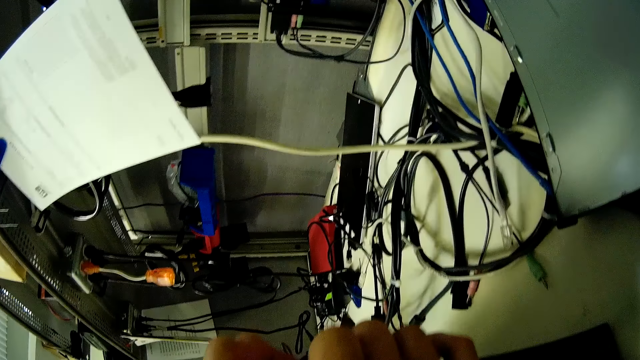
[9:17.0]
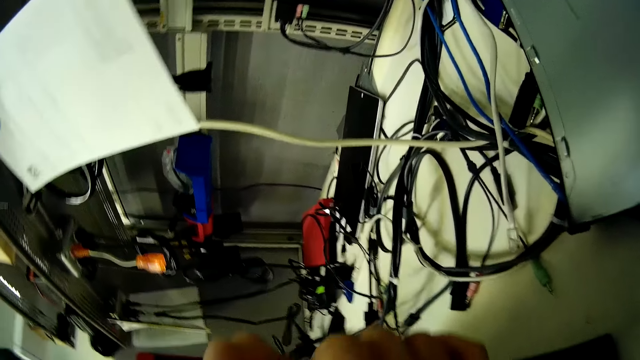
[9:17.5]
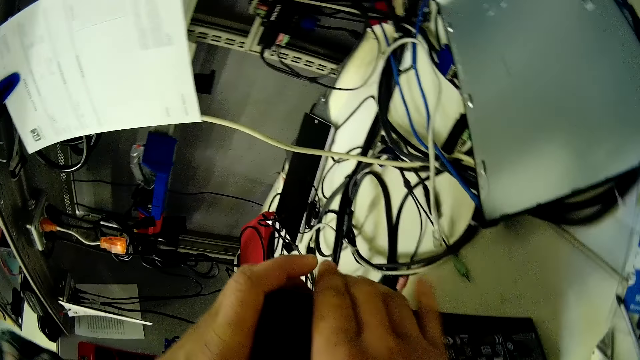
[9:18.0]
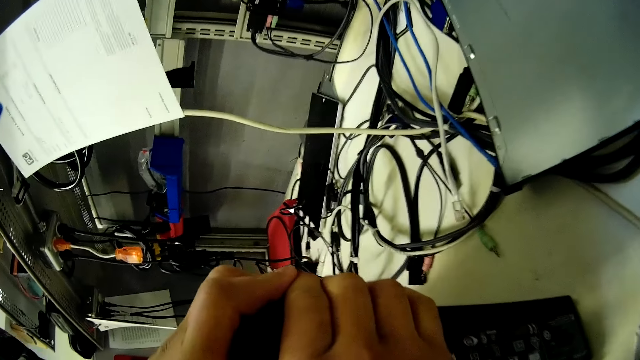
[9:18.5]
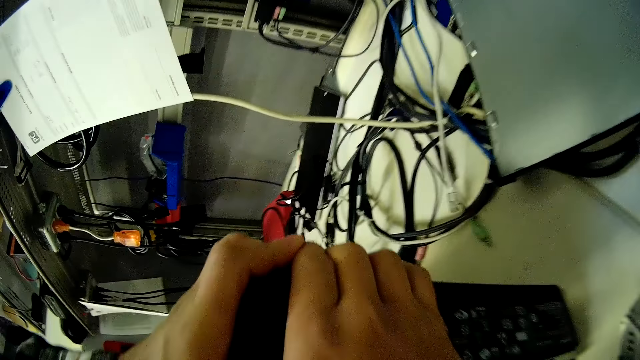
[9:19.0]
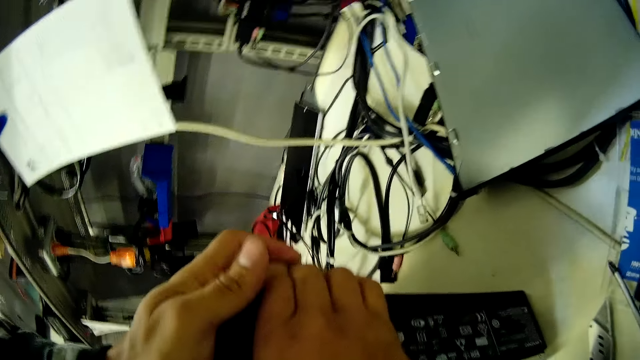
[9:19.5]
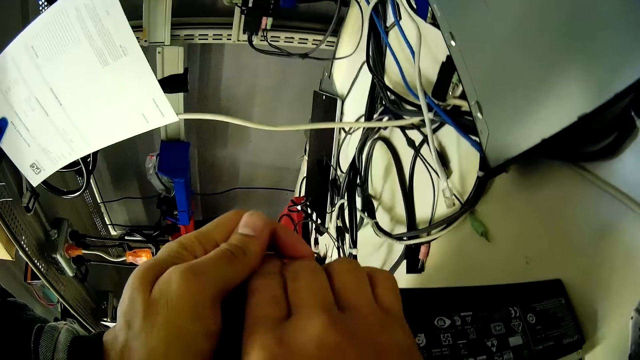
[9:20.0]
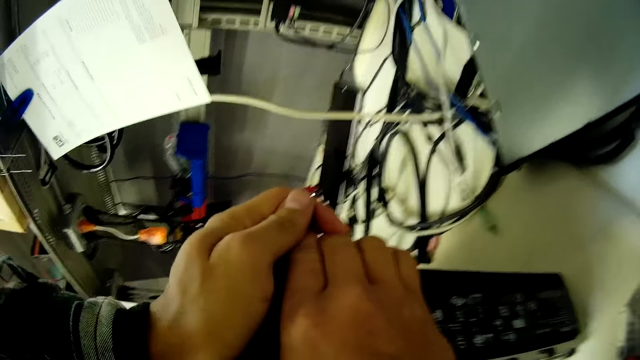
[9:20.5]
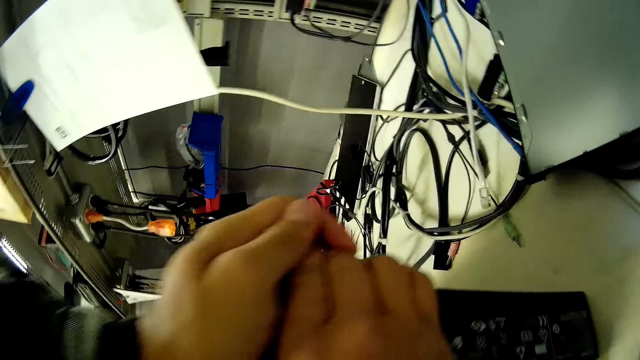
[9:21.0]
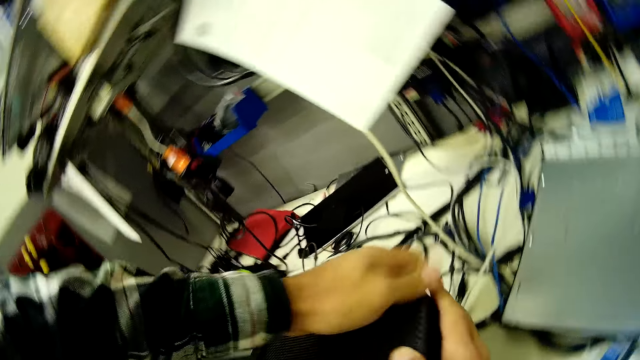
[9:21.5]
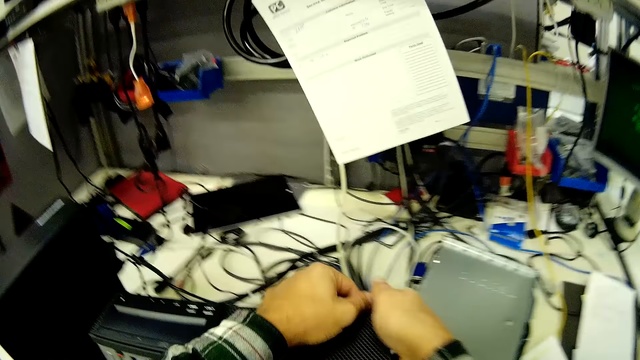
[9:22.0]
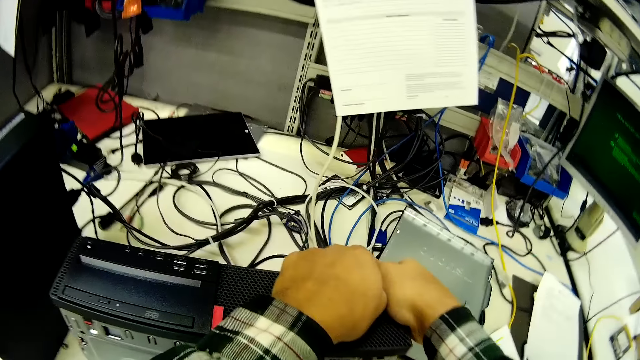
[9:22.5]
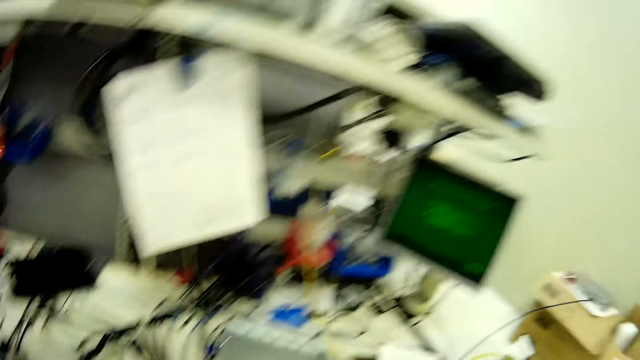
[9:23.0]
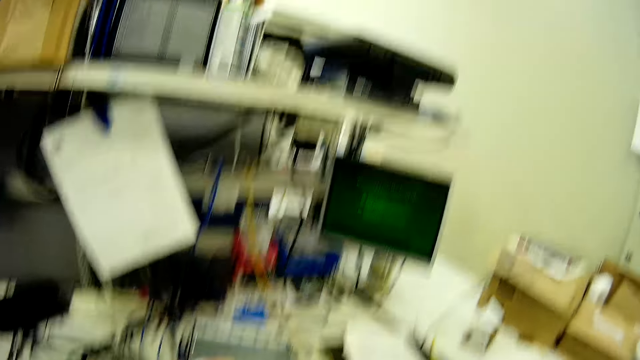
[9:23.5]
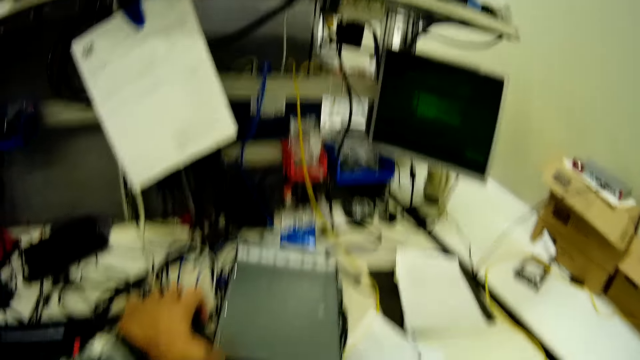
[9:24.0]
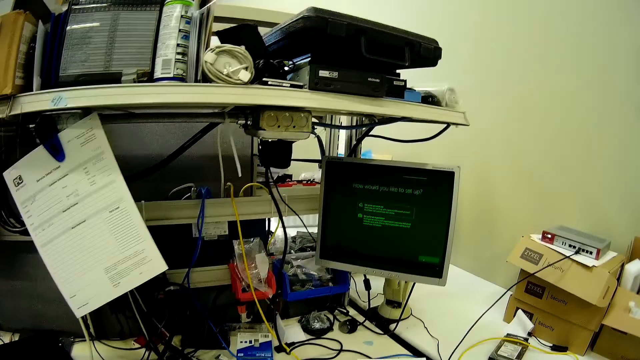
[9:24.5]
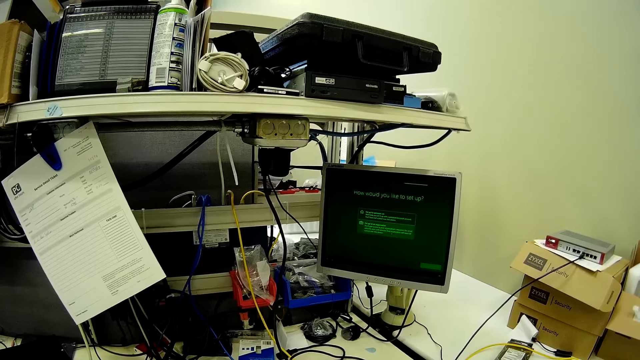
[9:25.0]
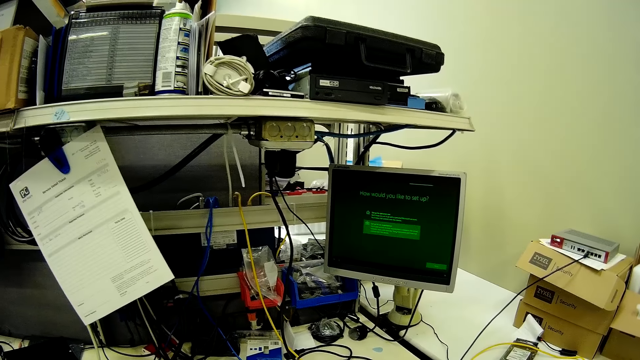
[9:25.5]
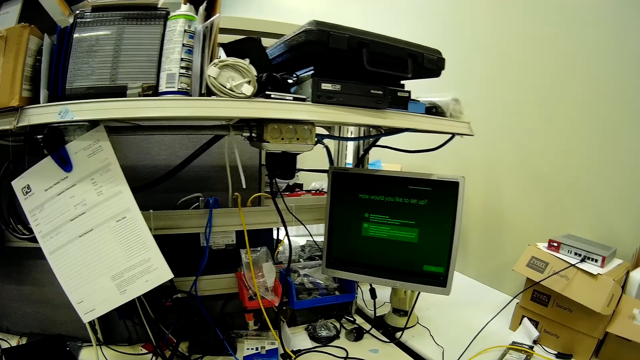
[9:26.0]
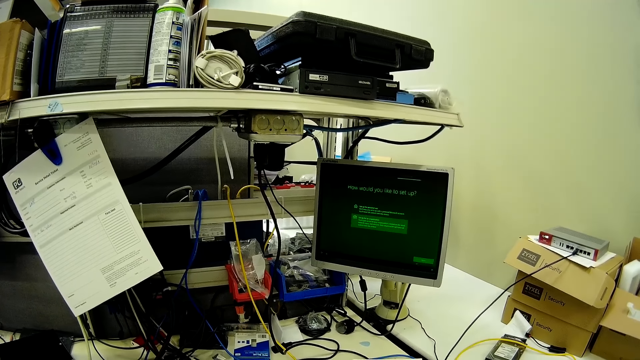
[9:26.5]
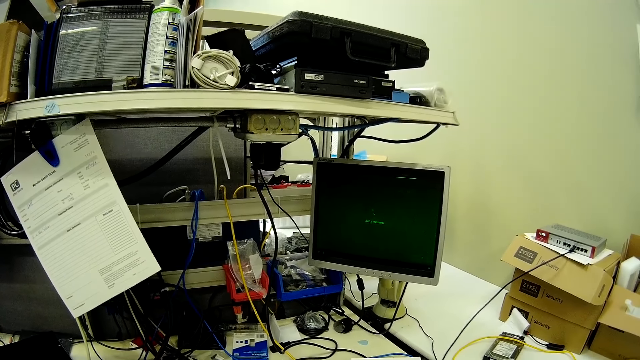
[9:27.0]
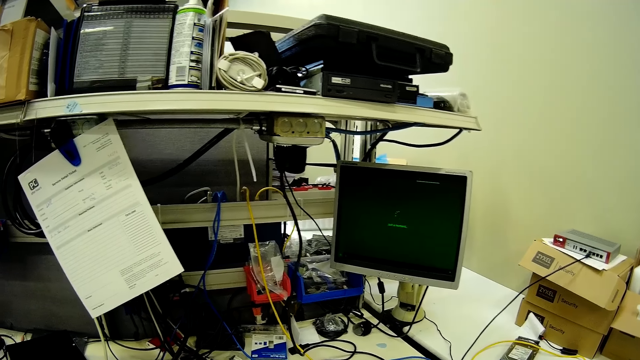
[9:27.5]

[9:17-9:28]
The camera wearer touches the CPU. They operate the monitor.

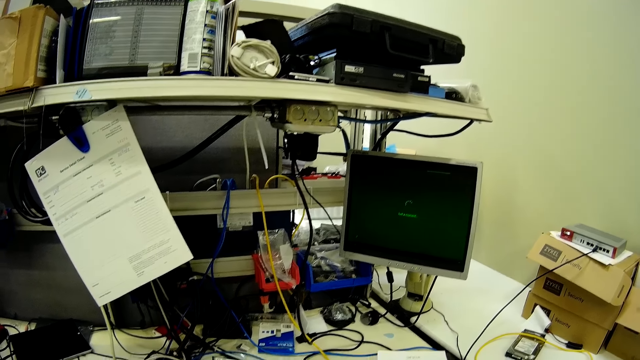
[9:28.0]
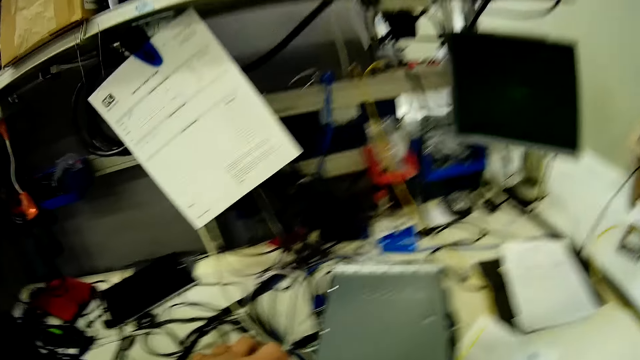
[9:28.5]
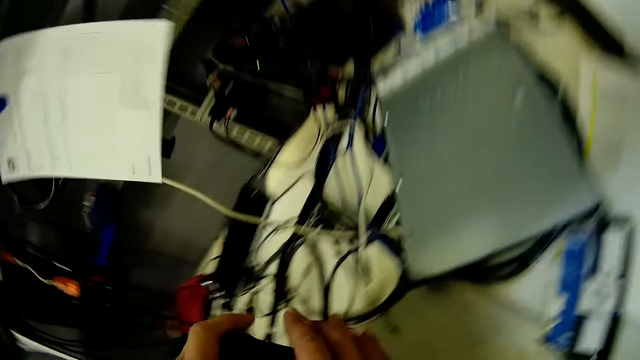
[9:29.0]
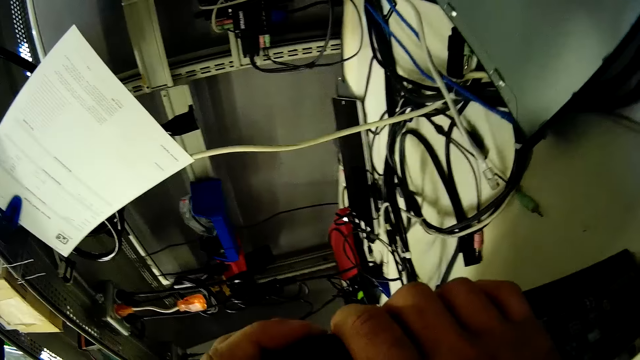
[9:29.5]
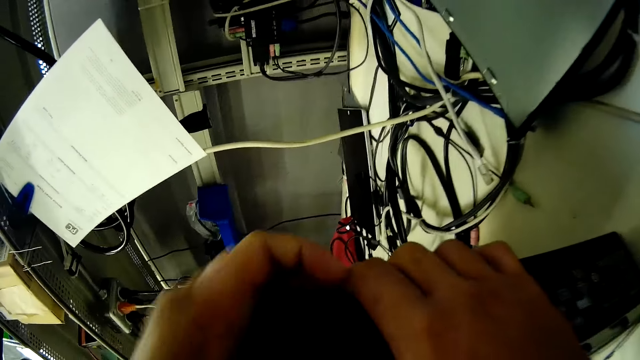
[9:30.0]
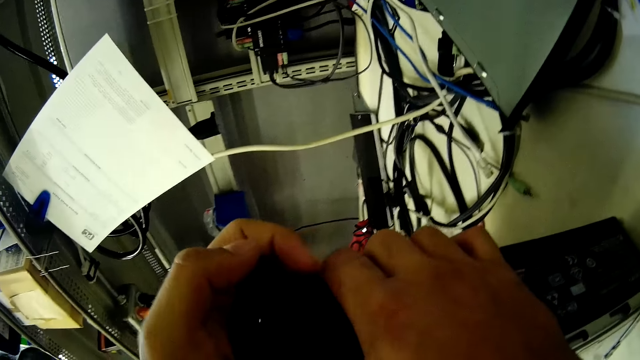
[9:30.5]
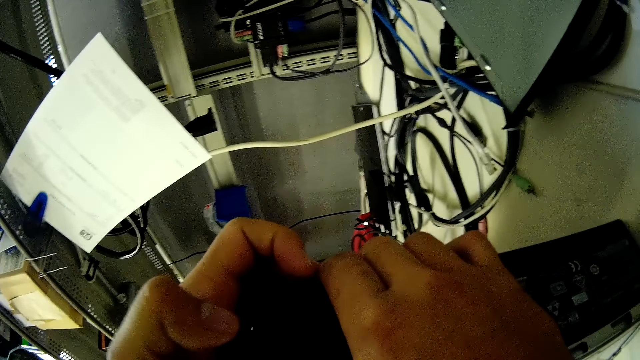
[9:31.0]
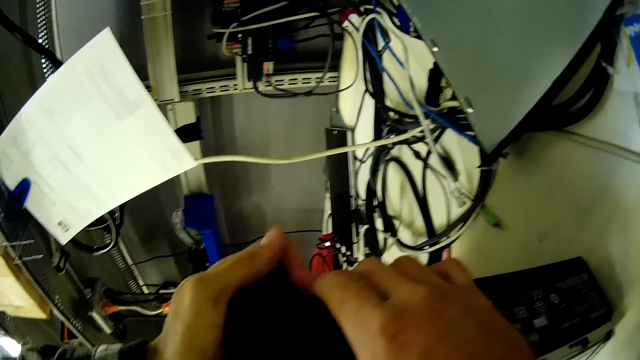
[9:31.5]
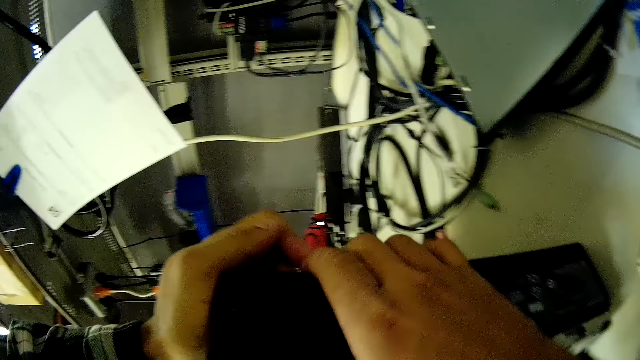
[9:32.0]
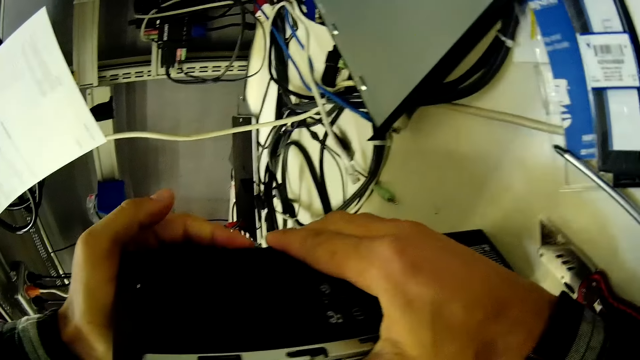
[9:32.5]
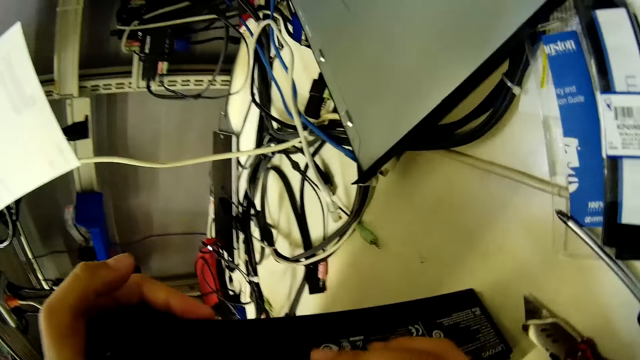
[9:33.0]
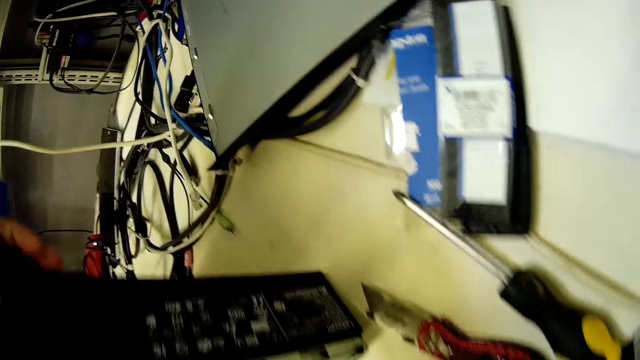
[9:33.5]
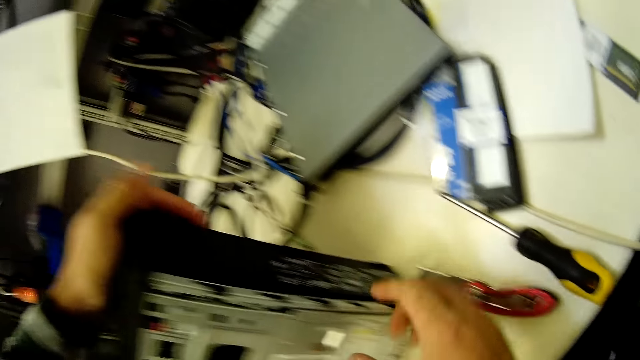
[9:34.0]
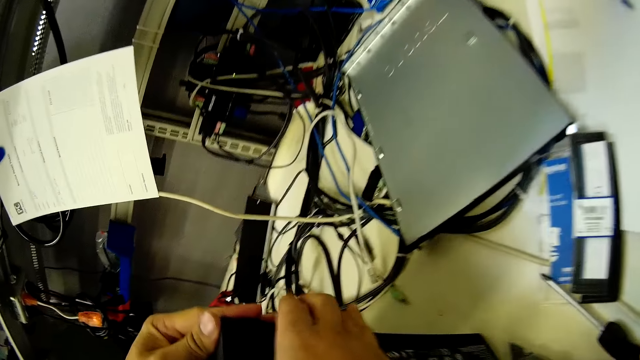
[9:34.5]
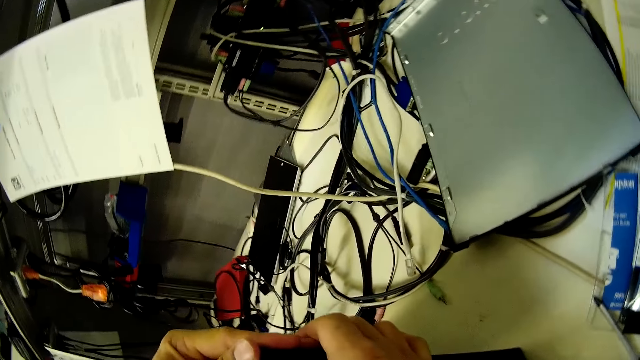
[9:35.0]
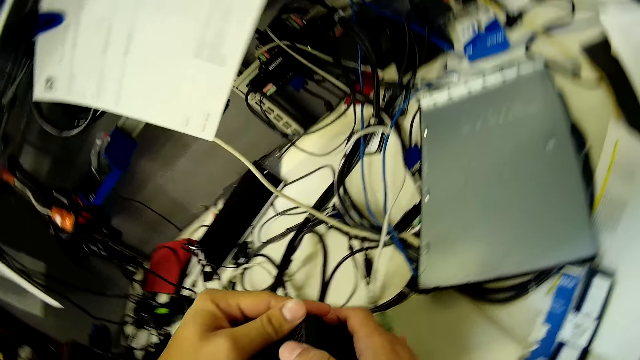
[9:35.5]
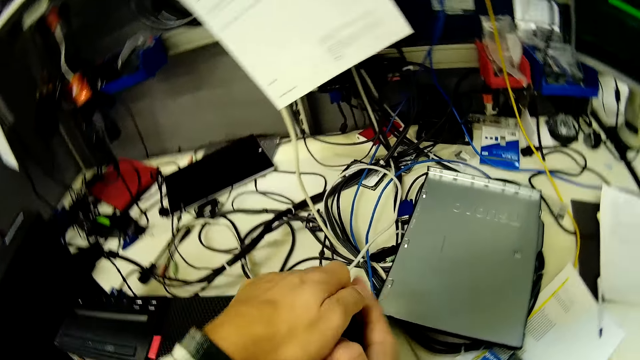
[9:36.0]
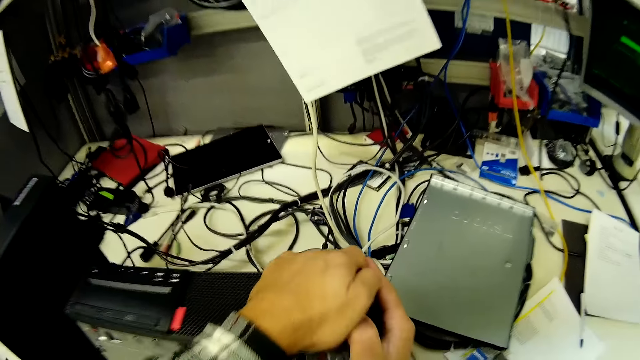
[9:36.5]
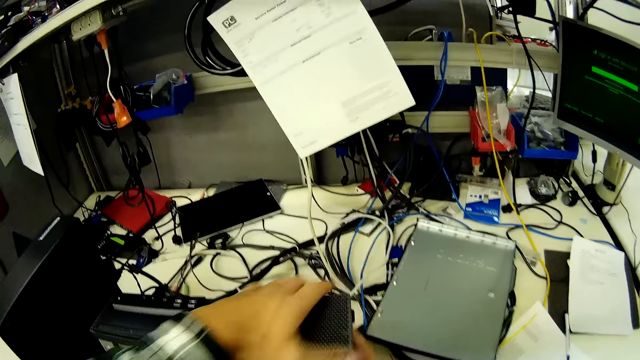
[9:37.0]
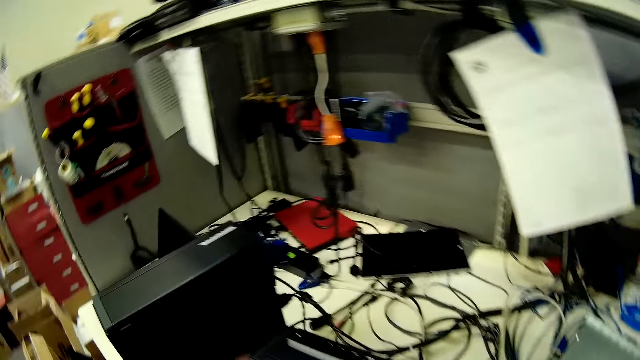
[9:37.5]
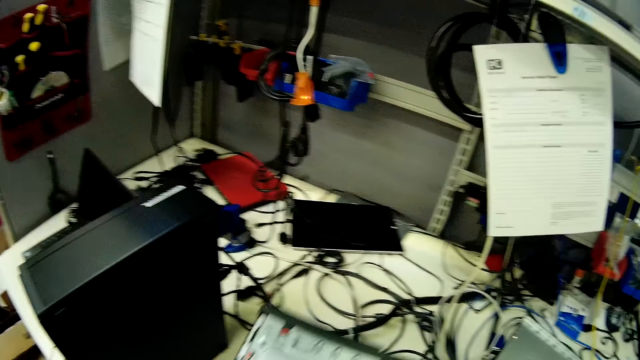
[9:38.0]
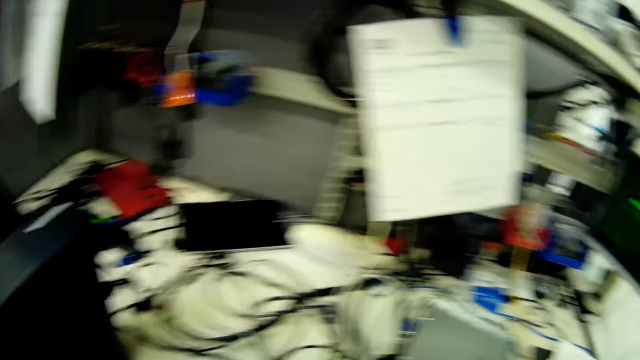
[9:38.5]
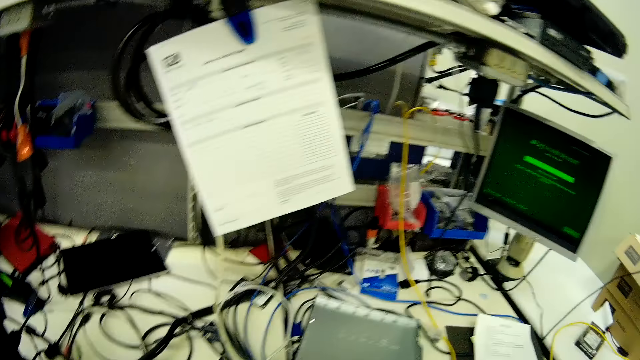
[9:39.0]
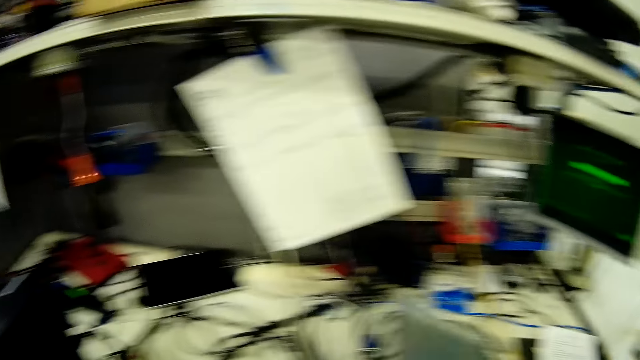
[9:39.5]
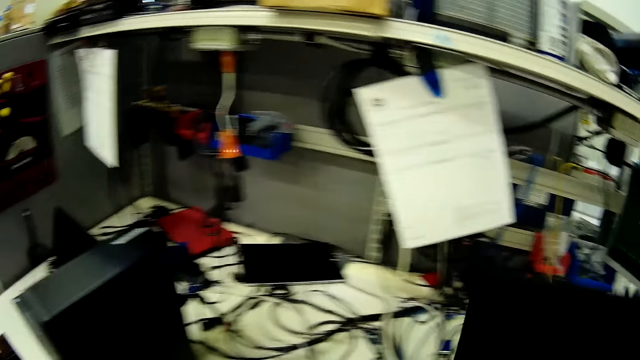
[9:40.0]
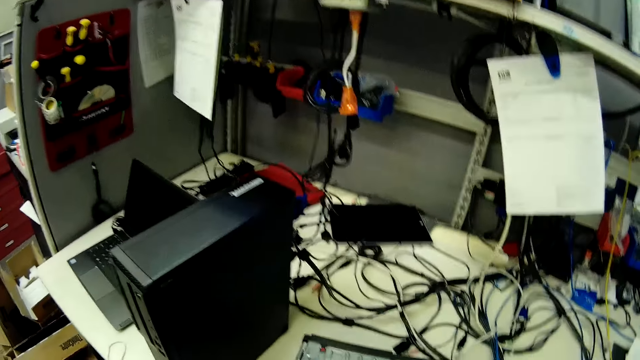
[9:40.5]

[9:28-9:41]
The camera wearer turns in the room. They touch the CPU. They hold the CPU.
